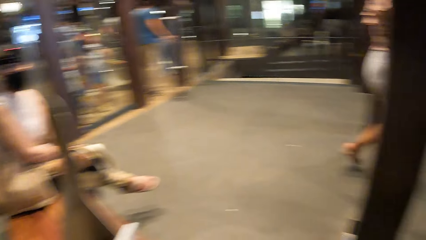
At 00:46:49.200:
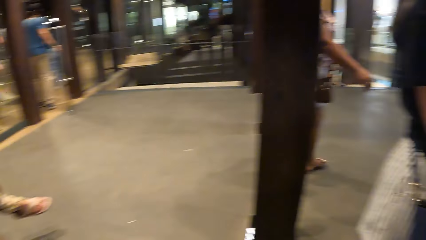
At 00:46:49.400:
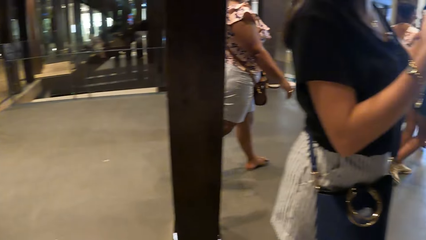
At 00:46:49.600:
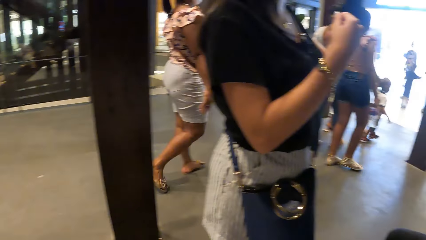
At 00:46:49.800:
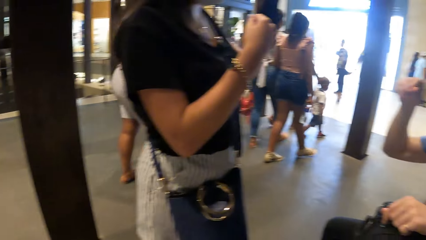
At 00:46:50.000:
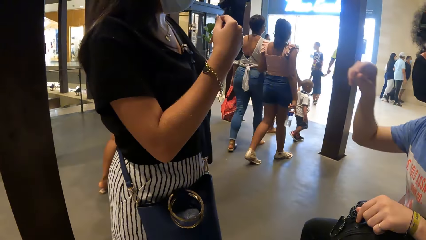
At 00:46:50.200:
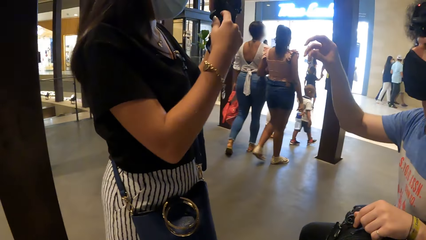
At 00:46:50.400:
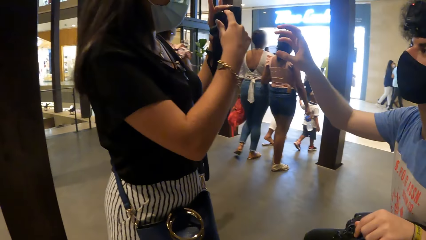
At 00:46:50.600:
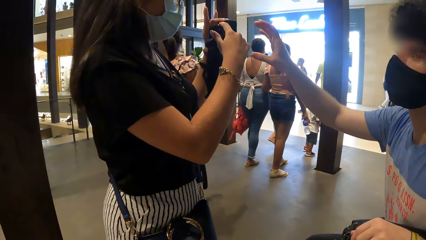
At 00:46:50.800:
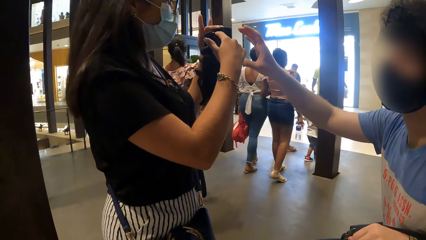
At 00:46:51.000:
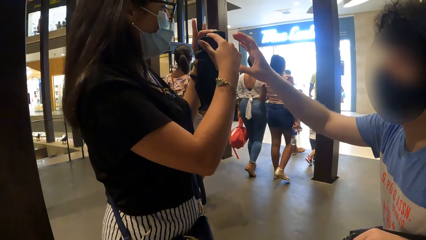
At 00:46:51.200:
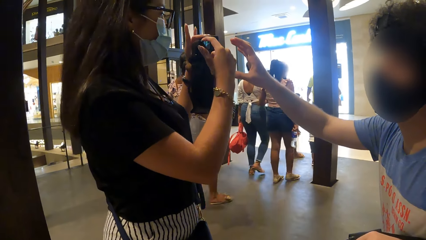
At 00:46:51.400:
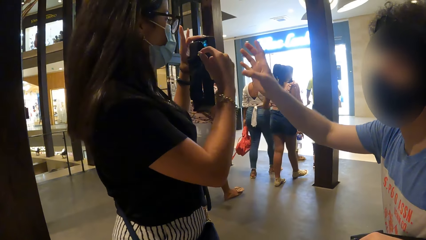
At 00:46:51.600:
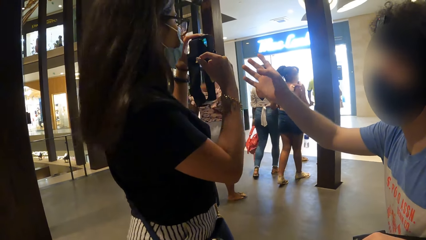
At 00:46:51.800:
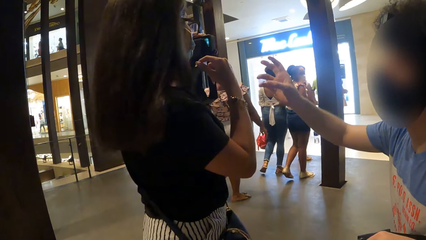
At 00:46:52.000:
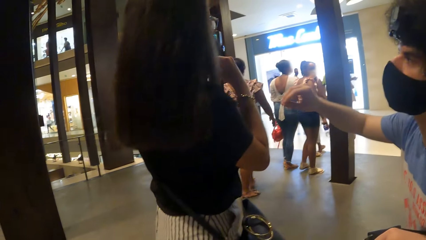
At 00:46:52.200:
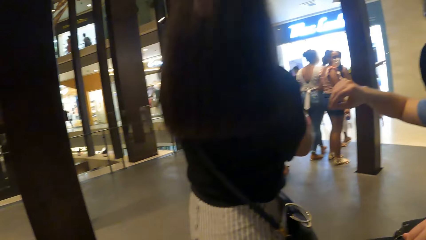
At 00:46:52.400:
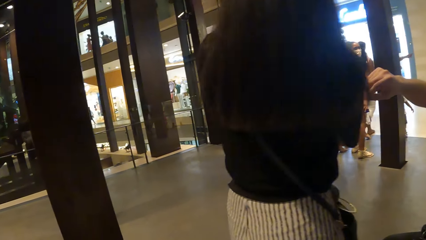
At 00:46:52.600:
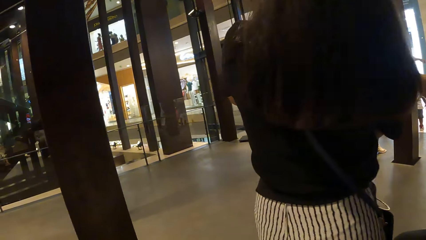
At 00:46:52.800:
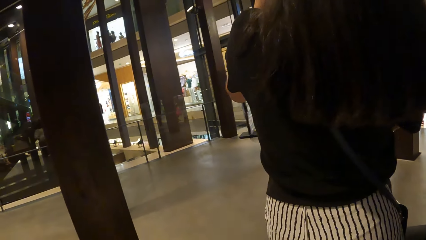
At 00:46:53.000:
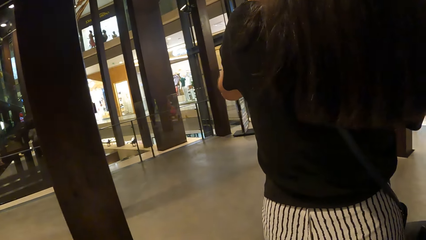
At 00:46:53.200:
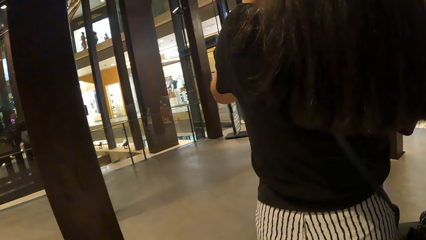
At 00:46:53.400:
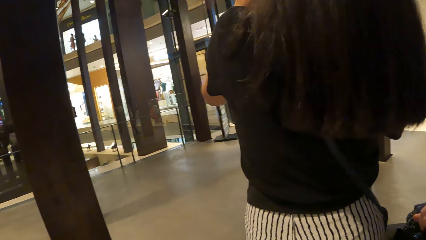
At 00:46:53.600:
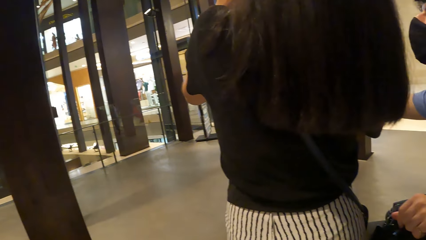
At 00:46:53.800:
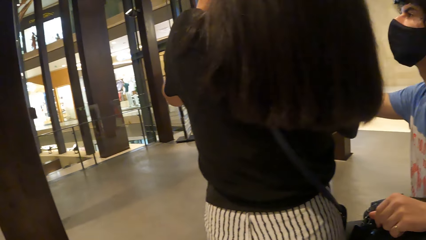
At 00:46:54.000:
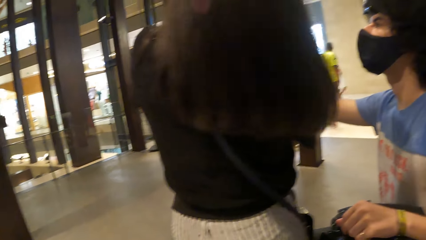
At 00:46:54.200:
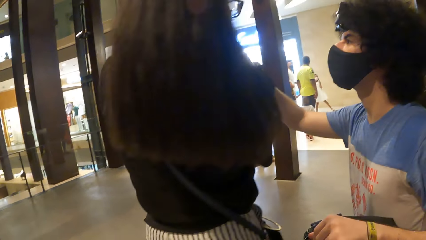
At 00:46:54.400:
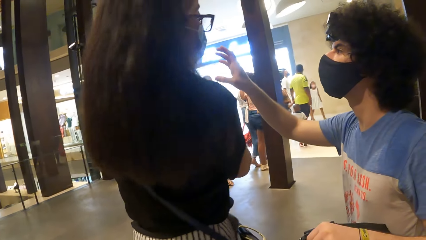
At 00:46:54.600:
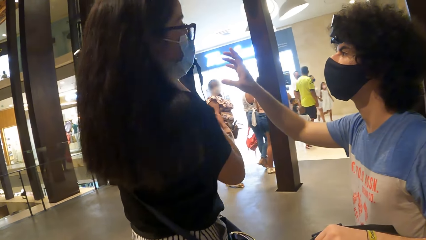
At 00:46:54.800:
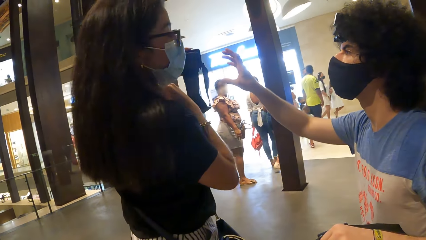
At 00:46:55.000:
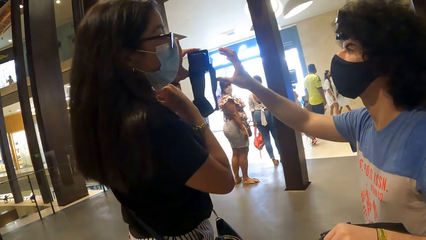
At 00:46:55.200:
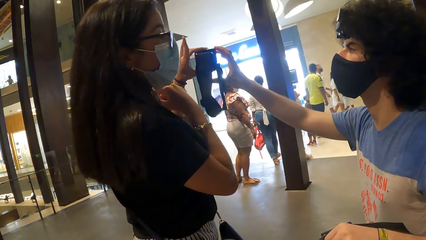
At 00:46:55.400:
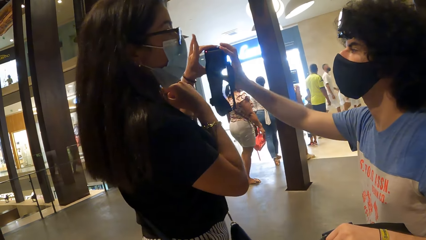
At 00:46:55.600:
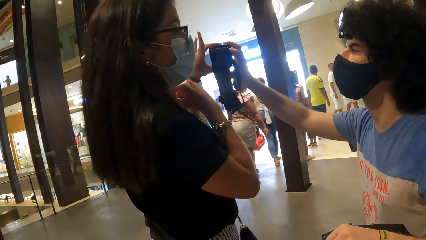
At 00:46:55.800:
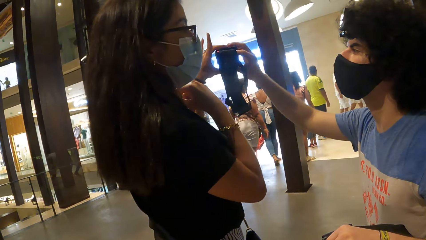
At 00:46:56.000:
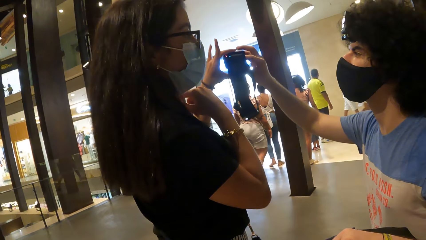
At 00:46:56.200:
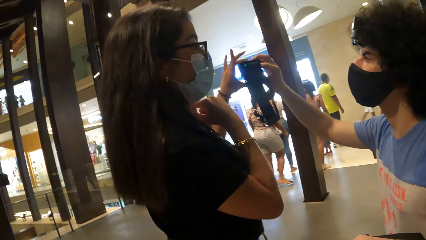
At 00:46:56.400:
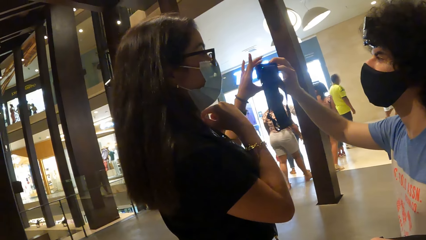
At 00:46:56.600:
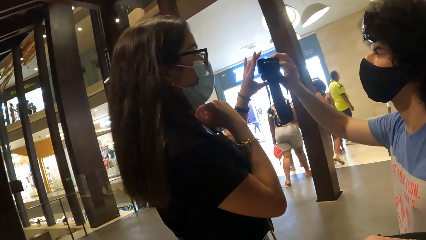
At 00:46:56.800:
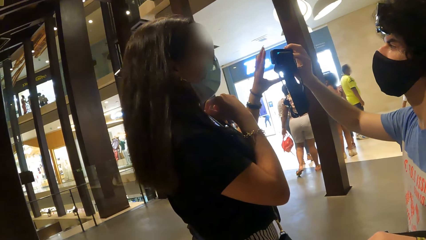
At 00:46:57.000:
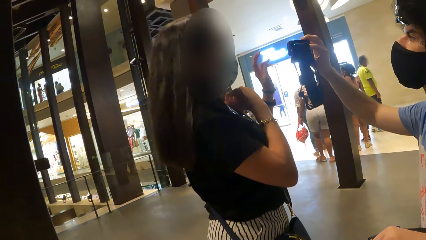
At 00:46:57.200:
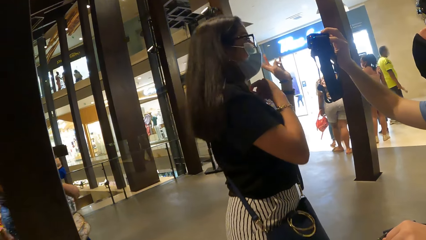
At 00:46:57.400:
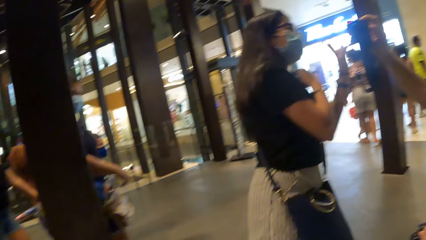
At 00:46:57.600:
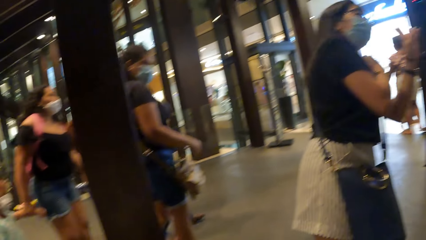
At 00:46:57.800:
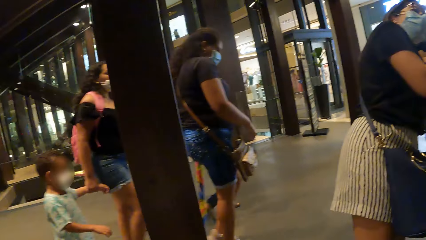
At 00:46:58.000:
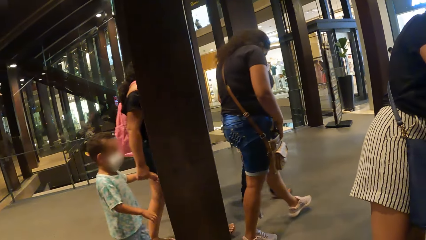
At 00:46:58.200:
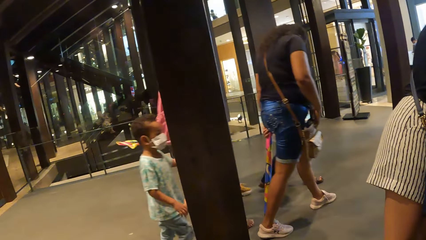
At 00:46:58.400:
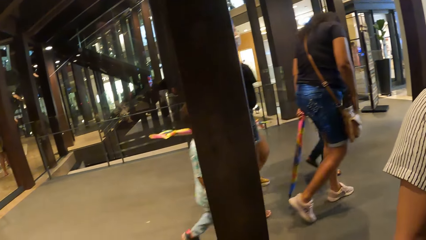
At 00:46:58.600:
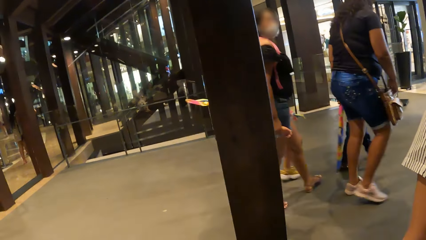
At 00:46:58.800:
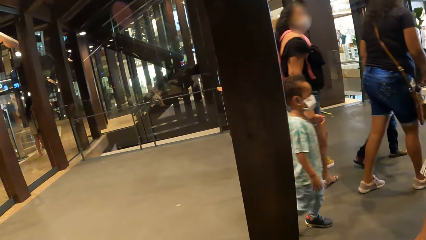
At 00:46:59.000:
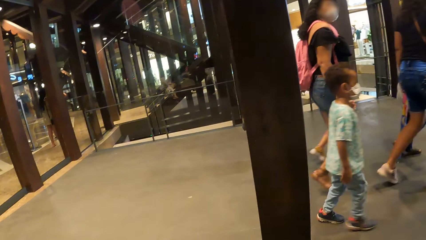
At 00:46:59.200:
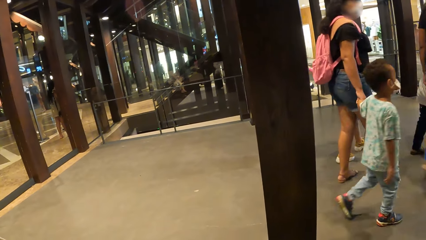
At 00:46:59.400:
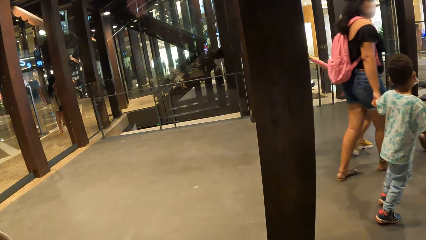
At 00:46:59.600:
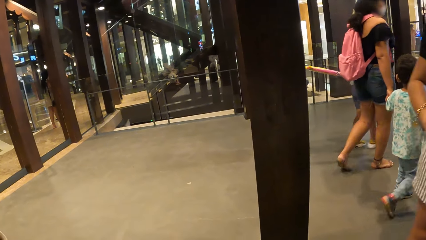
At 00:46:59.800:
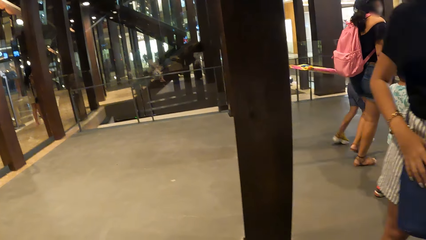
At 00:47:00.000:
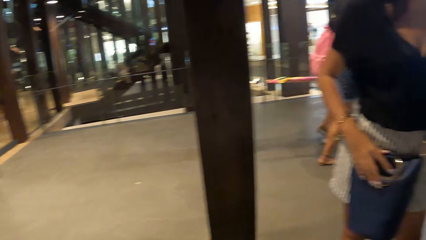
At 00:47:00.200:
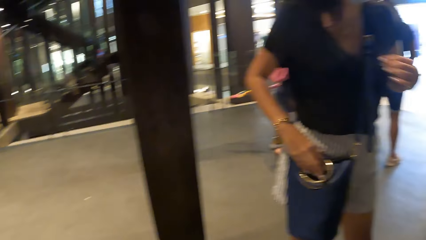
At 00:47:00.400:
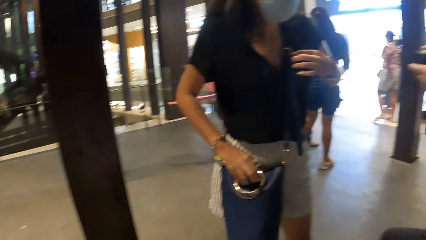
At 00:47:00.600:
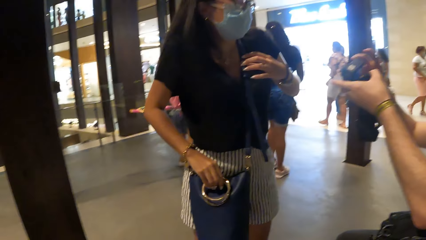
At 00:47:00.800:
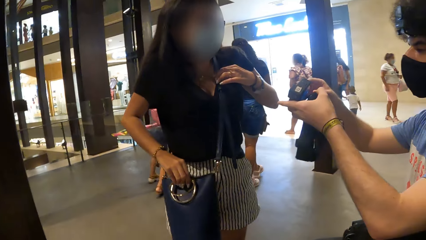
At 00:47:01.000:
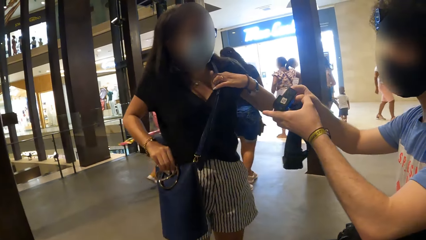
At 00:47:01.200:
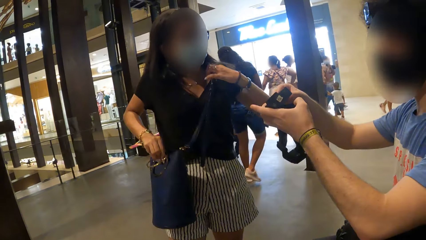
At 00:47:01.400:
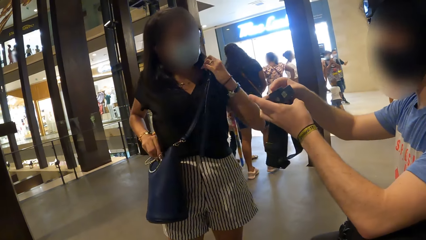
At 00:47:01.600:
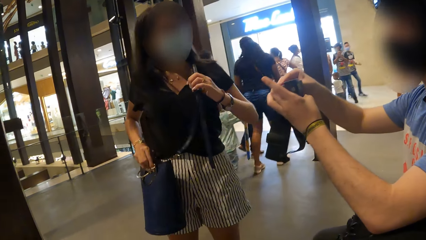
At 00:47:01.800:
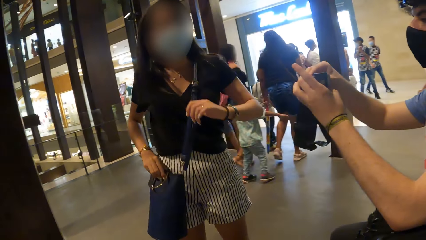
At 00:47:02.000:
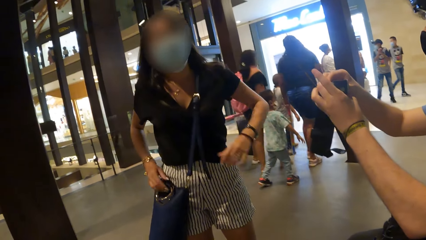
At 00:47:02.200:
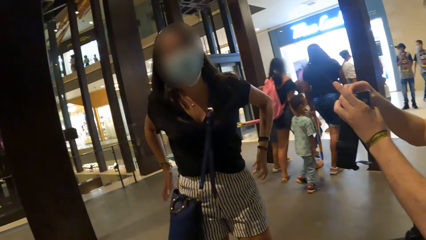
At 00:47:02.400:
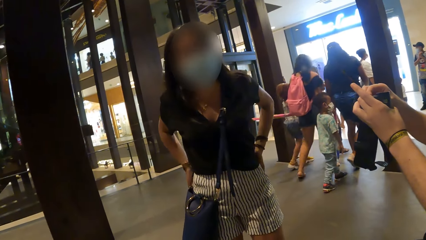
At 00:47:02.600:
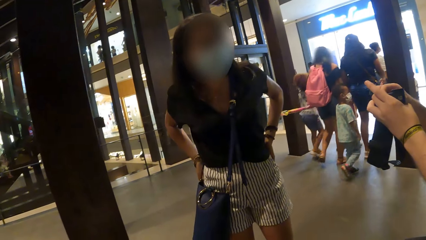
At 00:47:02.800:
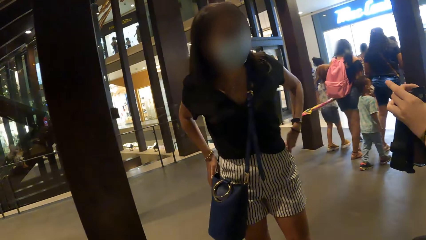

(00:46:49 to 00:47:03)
A man takes the camera from a lady. The camera wearer looks around.

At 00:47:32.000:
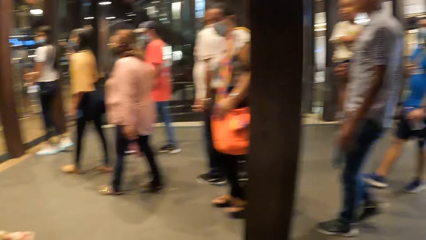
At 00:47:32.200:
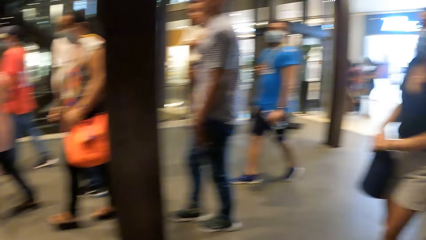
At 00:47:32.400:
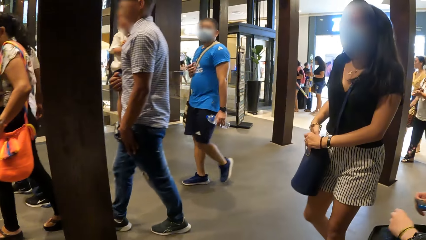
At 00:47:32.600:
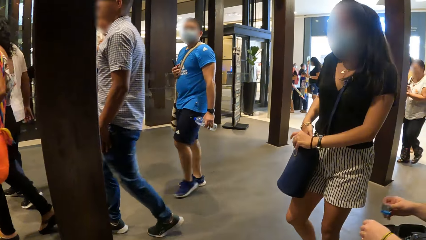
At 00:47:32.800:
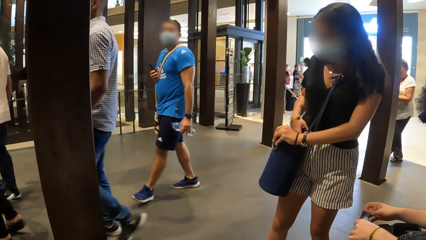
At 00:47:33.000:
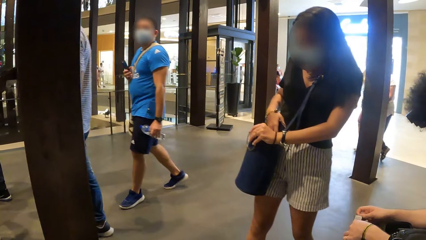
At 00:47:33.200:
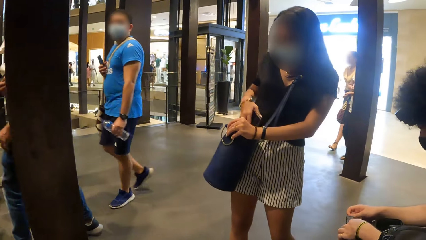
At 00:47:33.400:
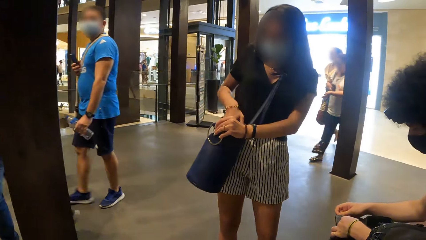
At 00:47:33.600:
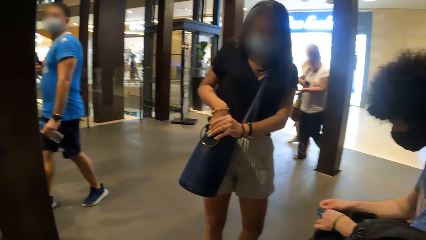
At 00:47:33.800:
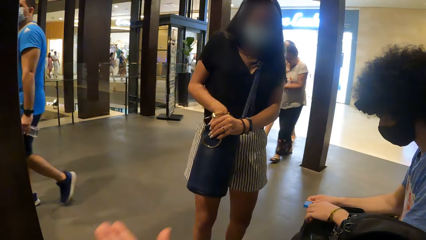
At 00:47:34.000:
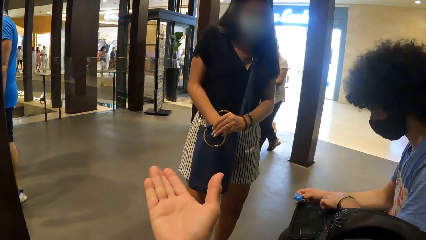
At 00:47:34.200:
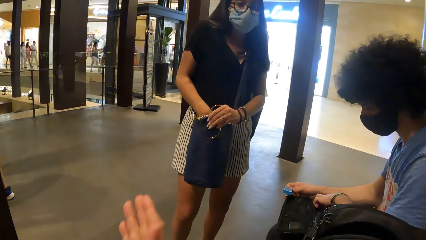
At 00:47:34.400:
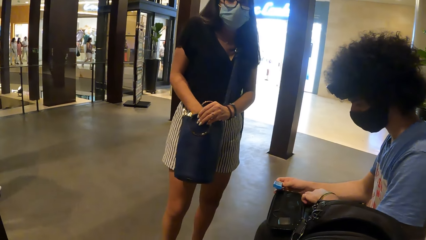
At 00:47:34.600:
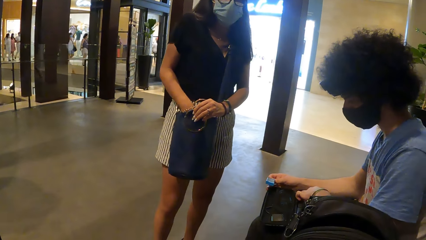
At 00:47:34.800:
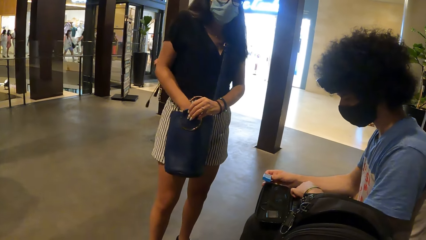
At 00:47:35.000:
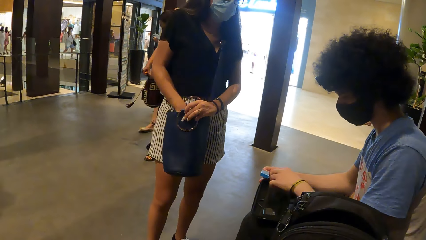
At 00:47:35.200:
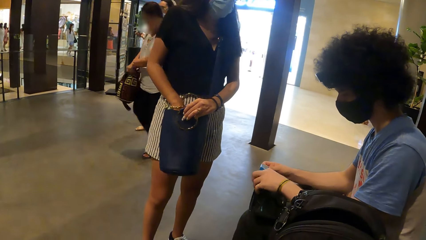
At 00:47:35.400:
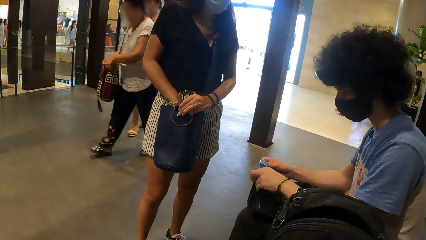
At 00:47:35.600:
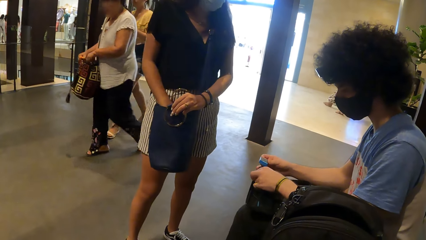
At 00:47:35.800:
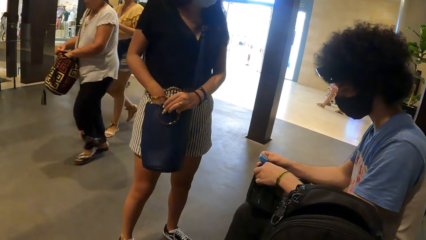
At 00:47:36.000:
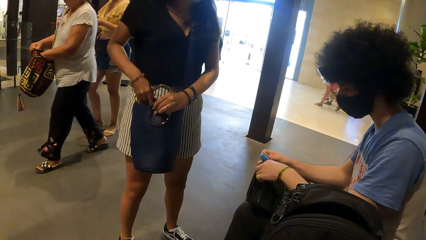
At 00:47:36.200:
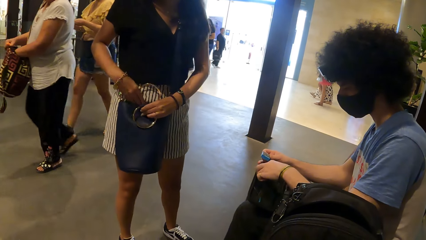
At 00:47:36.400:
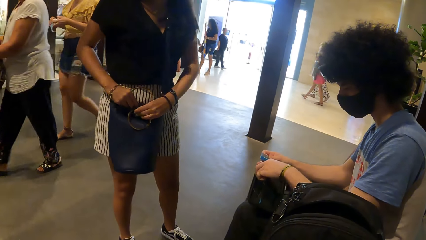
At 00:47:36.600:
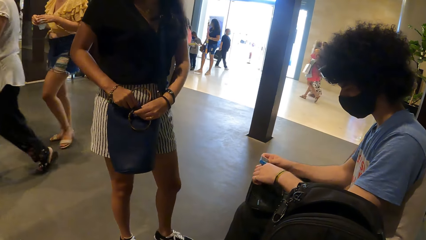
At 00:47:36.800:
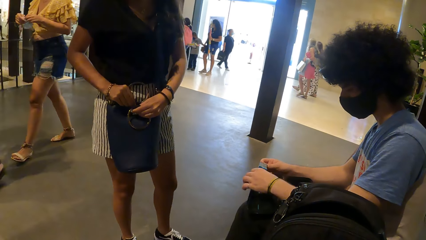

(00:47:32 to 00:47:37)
The camera wearer lifts his hand. He talks to a lady. He looks around. The lady closes the bag.
